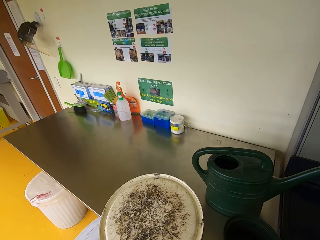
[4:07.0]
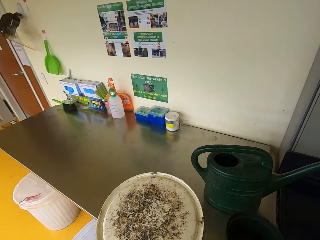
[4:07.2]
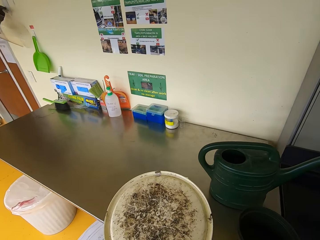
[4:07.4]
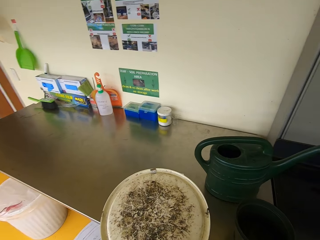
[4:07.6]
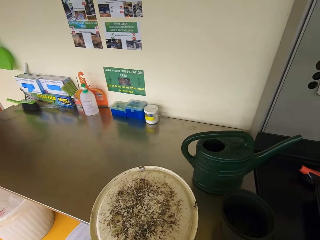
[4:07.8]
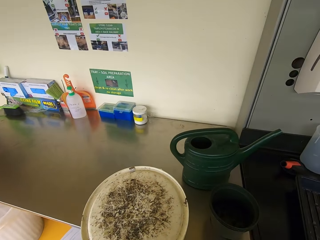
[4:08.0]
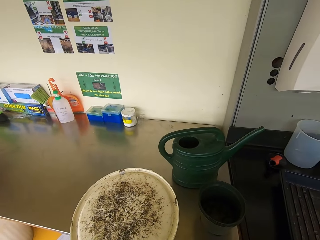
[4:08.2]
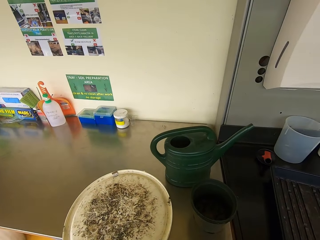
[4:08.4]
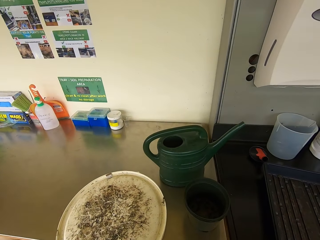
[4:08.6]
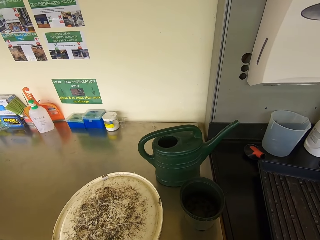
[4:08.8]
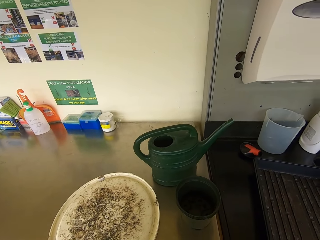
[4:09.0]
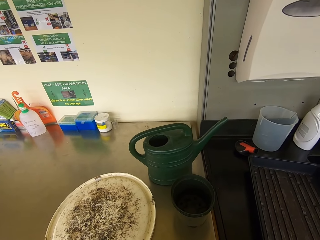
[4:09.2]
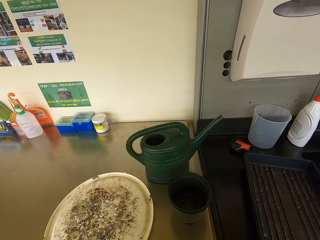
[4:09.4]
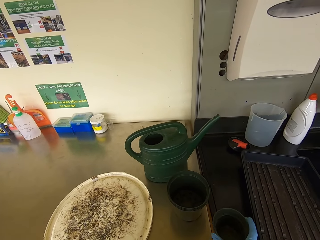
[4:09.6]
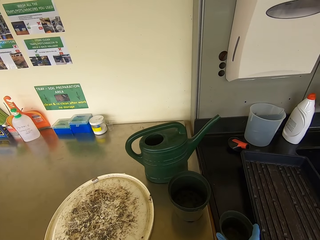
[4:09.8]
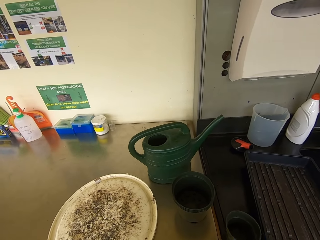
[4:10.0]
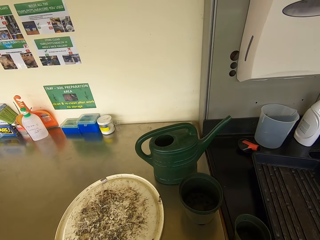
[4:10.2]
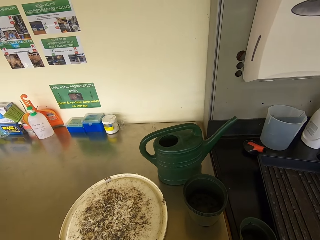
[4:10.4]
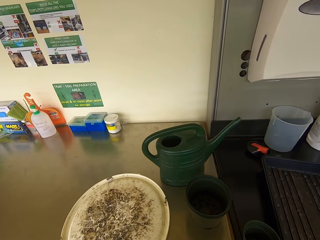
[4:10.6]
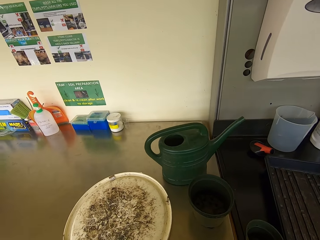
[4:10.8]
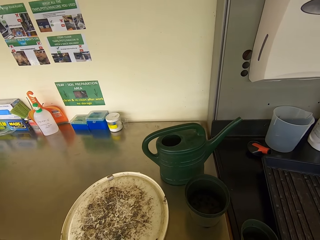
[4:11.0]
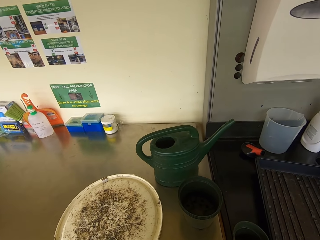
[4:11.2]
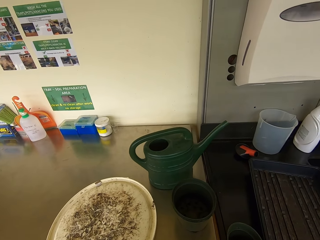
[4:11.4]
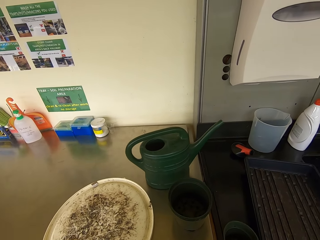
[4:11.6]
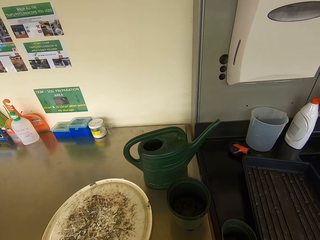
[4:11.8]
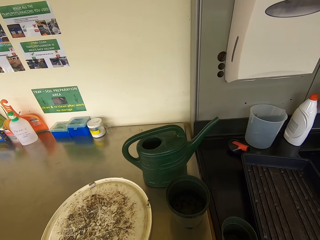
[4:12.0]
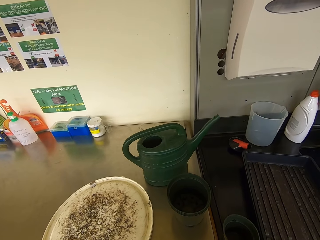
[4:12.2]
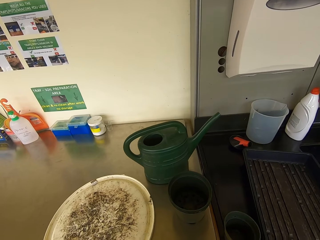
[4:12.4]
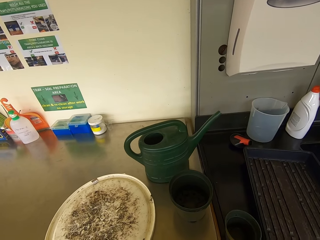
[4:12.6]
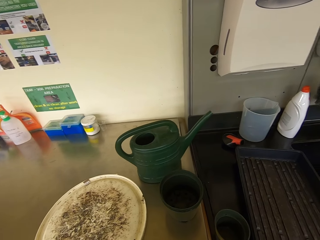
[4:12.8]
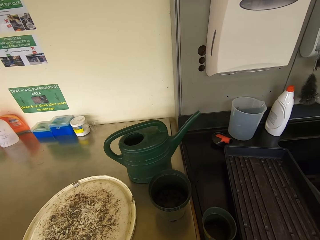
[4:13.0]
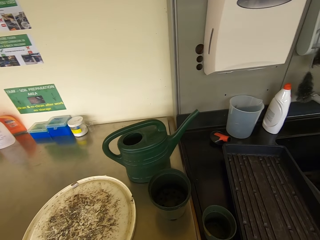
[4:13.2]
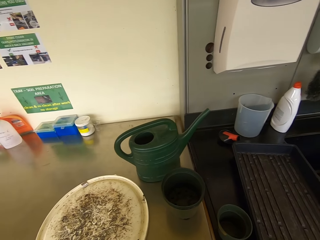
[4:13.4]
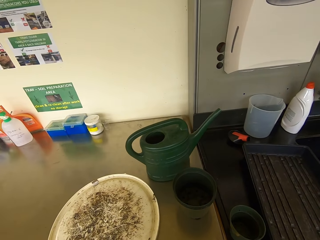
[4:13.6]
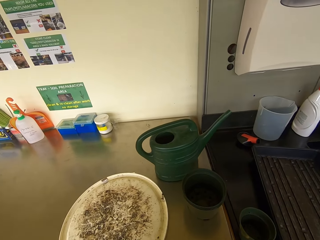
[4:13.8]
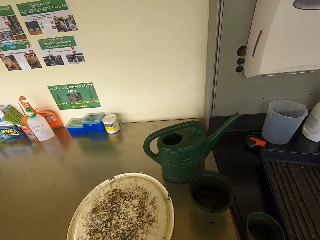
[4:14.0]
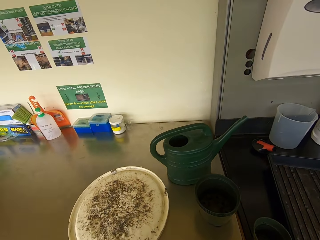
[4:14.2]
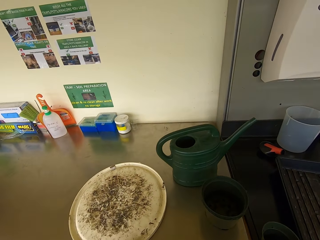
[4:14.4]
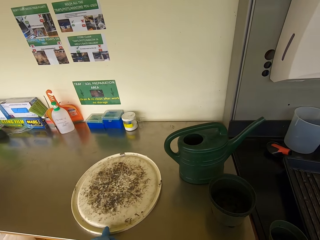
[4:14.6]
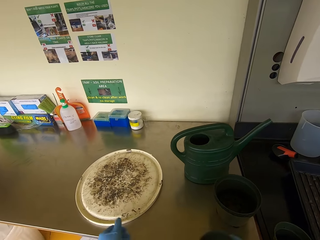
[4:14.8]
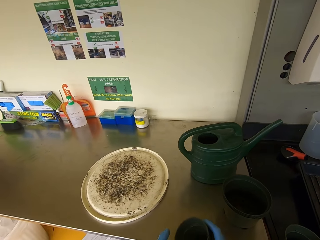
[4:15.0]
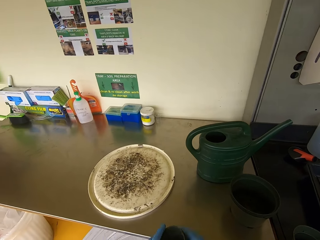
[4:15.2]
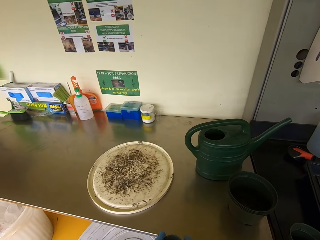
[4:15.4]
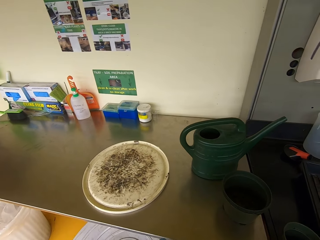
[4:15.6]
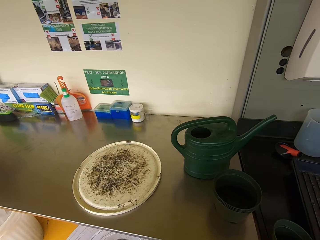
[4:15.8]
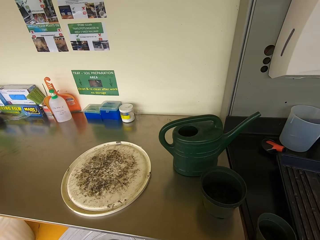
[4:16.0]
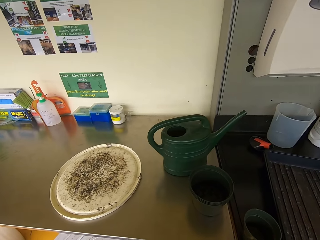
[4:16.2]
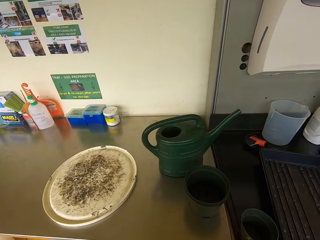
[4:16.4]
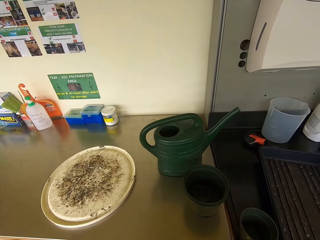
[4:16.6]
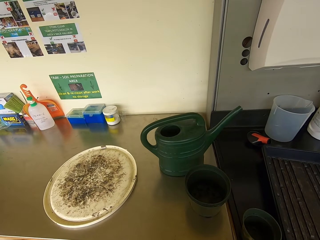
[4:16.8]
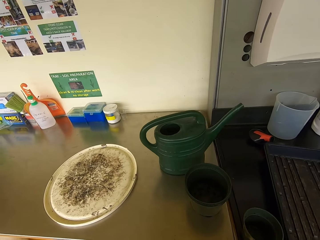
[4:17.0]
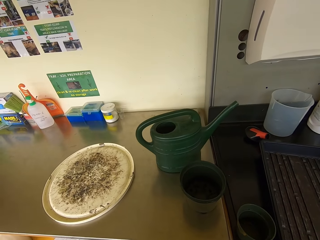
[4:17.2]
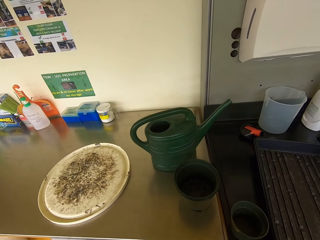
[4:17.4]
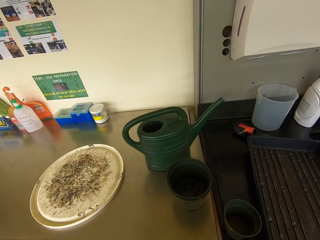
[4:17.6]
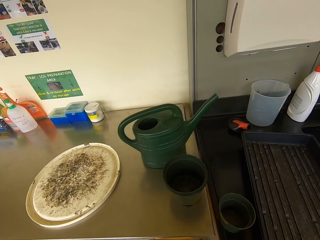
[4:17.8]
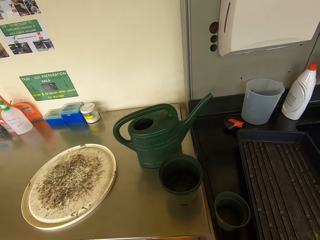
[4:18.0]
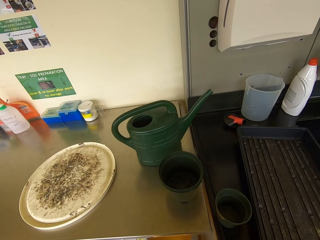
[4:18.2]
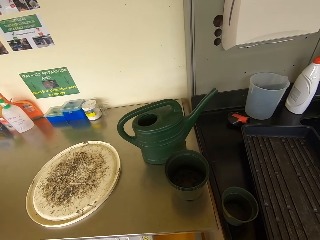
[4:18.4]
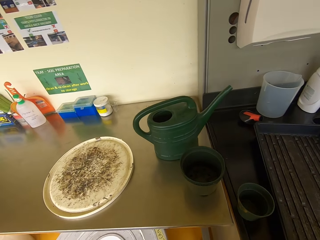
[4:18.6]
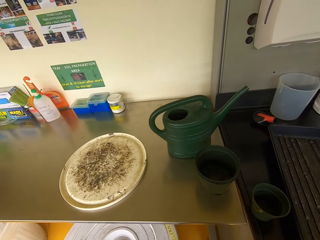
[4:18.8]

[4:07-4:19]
The camera wearer puts the plastic pot or vase on the counter. They look around. They put the vase down. They look around. They push the plastic lid. They look around.

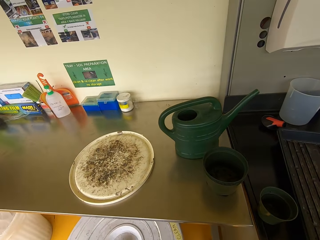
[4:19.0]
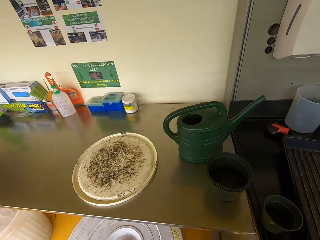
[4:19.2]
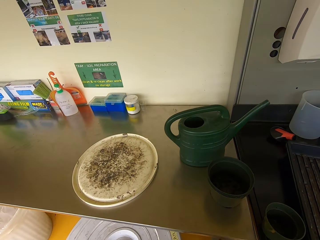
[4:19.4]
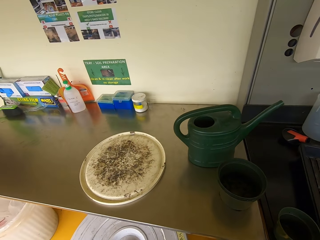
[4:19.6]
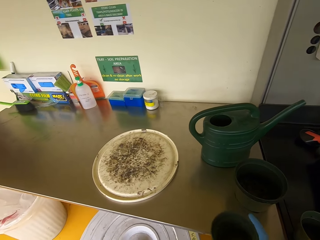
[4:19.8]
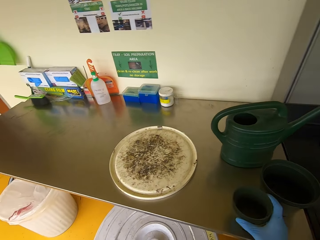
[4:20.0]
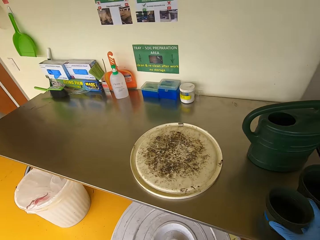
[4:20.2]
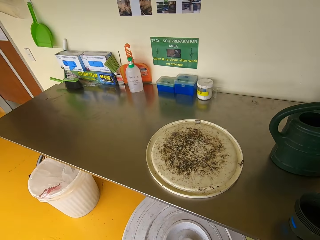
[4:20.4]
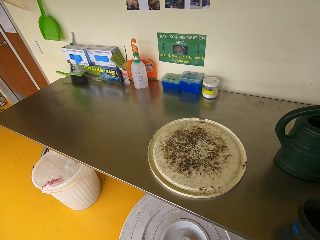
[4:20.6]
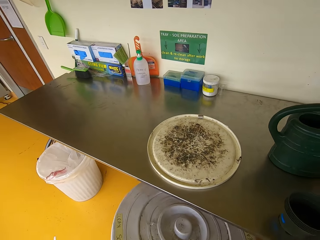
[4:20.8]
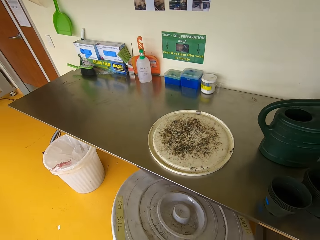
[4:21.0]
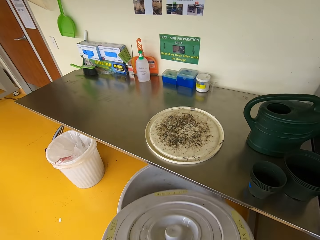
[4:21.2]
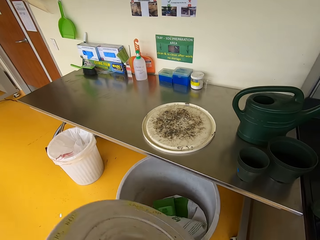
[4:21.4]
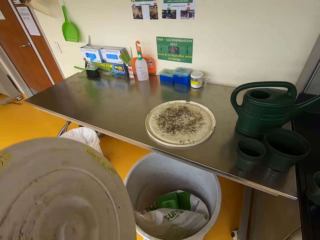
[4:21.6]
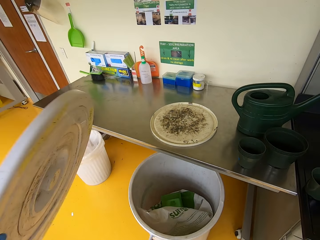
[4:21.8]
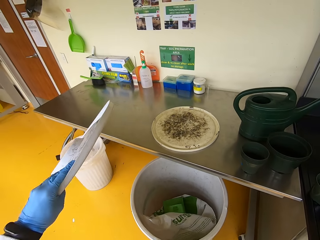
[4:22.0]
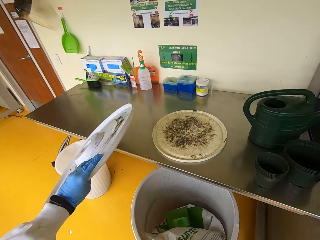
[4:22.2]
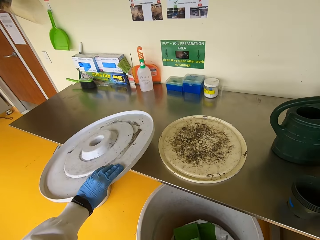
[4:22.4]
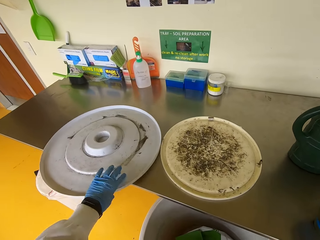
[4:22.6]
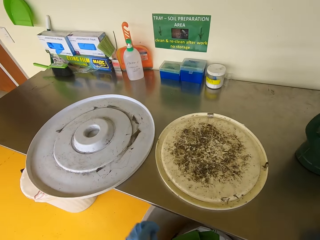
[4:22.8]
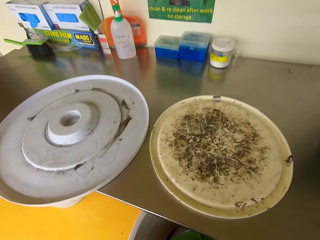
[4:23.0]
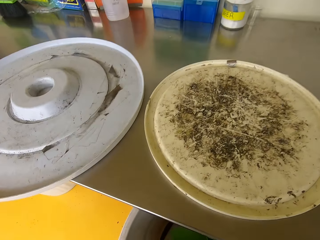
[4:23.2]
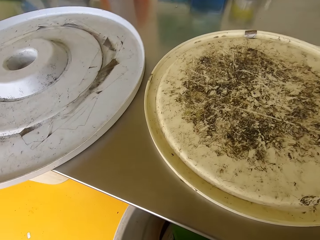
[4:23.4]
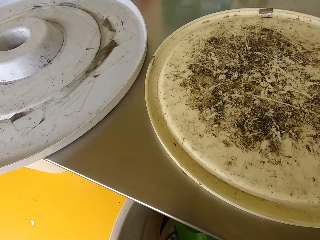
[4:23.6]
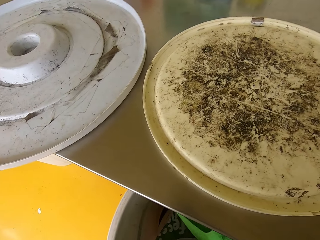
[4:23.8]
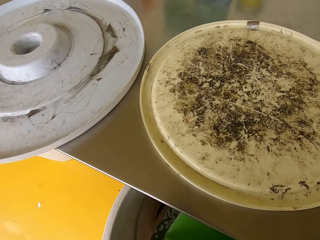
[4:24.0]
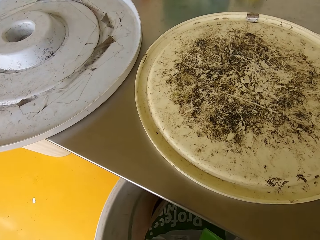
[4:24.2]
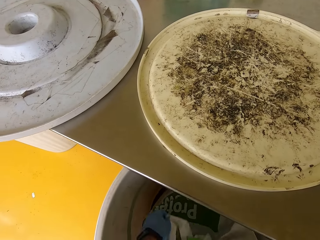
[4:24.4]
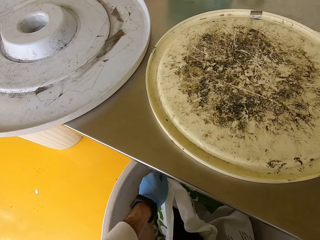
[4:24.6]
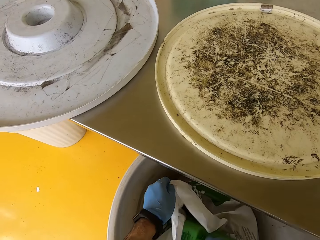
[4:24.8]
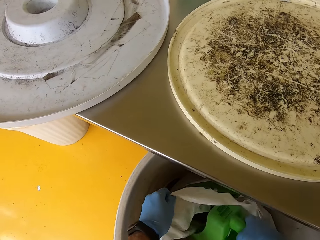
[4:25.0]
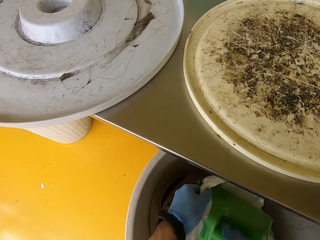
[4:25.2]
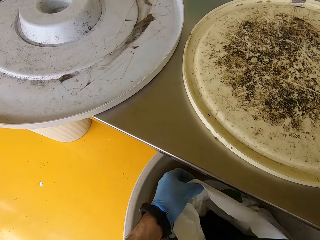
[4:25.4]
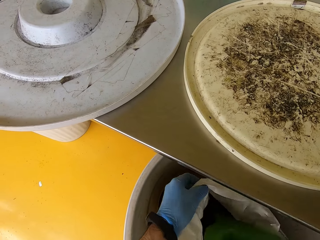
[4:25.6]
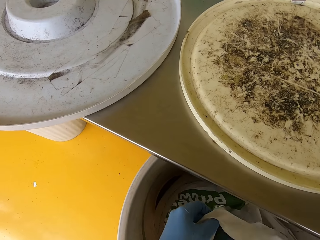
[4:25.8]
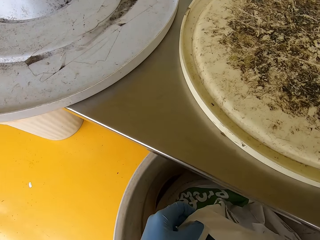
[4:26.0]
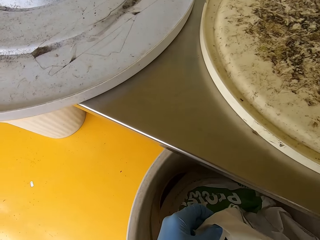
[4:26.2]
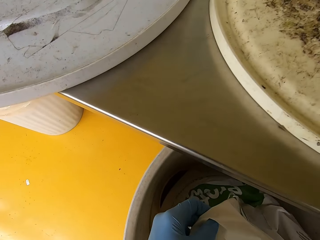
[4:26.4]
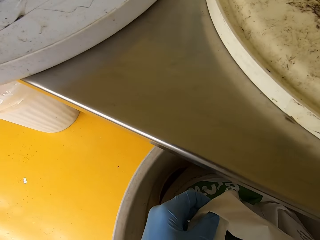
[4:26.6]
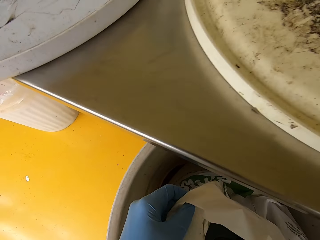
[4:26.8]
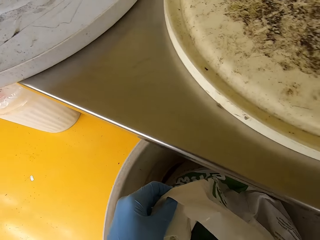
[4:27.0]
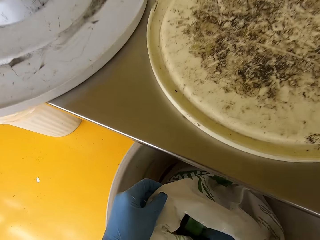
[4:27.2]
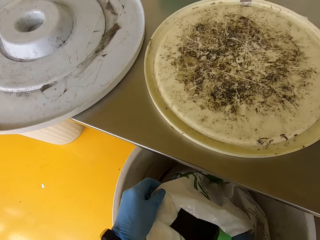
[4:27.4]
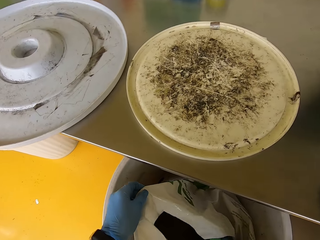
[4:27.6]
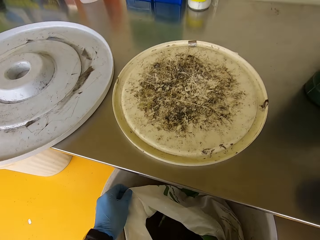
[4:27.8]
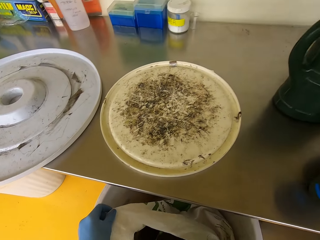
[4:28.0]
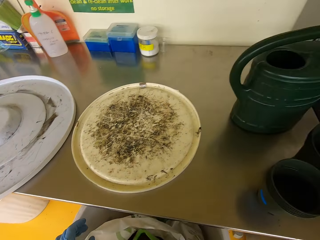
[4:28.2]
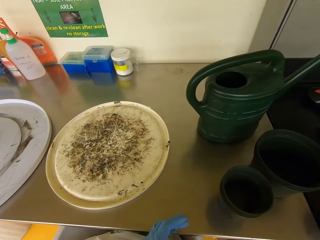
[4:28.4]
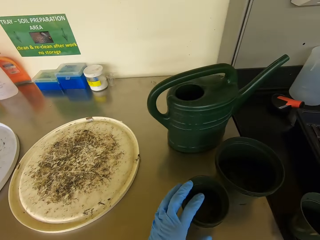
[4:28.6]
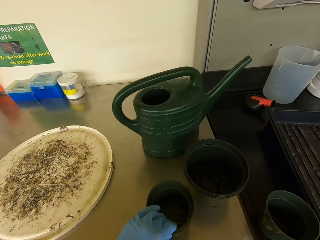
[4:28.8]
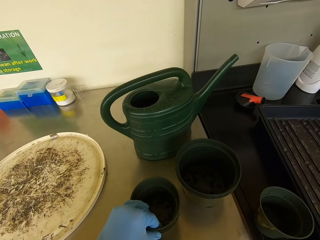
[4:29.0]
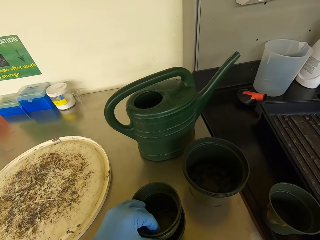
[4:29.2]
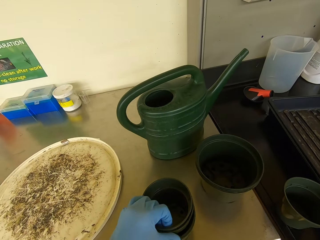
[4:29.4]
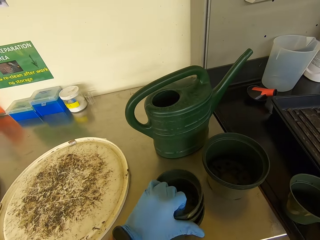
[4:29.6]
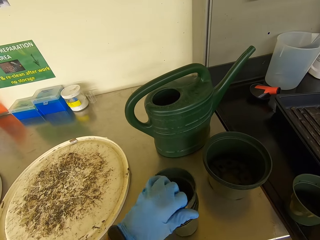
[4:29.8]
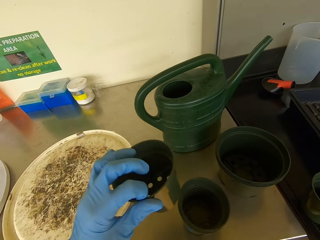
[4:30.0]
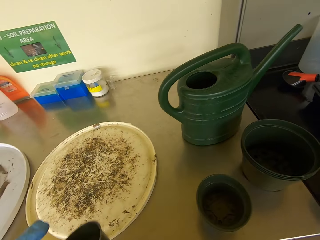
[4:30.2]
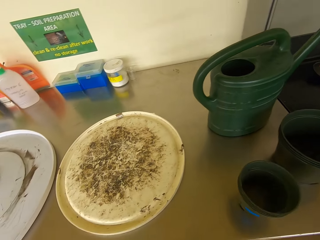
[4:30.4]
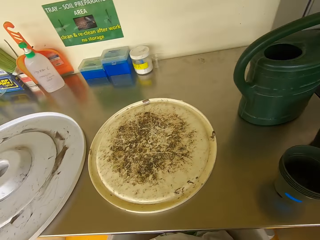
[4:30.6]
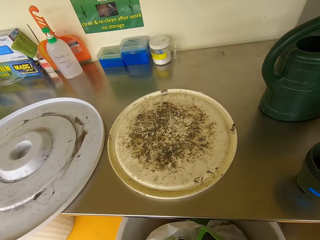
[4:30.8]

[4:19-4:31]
The camera wearer puts the plastic pot or vase on the counter. They open a bucket. They place the plastic bucket lid on the counter. They pick up a scoop, scoop soil and unfold a sack. They pick up the plastic pot.
